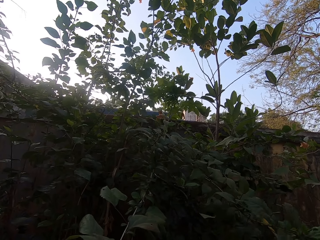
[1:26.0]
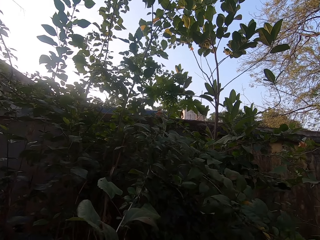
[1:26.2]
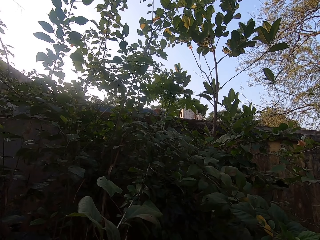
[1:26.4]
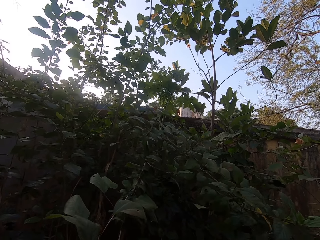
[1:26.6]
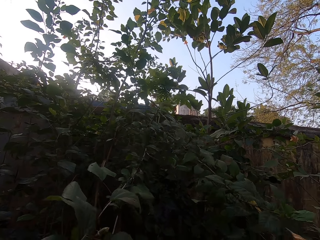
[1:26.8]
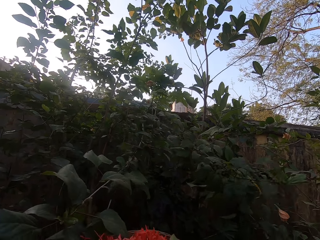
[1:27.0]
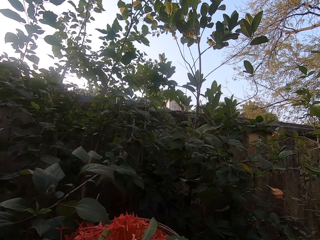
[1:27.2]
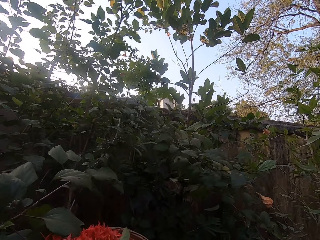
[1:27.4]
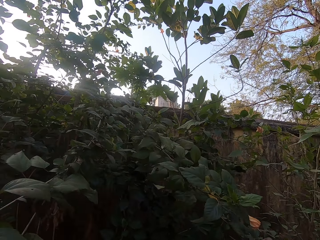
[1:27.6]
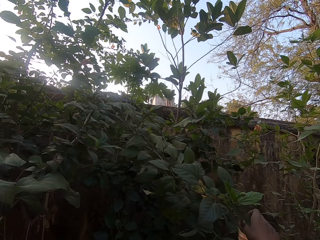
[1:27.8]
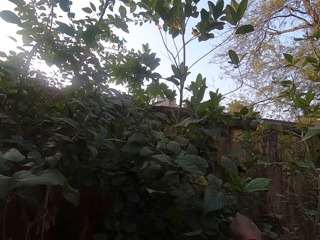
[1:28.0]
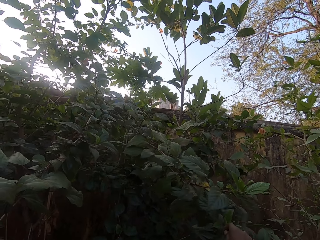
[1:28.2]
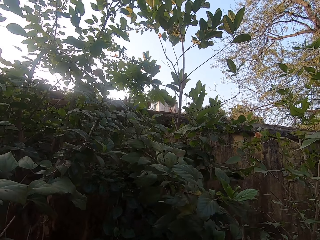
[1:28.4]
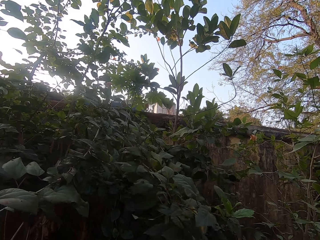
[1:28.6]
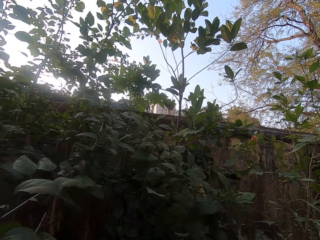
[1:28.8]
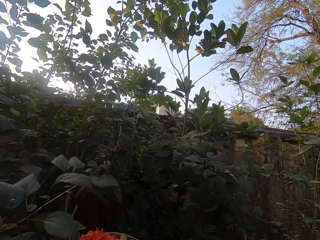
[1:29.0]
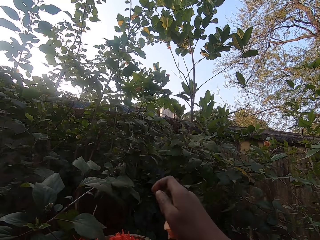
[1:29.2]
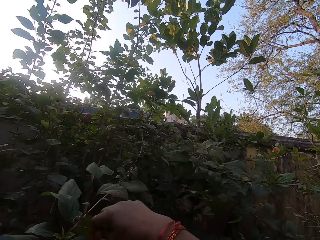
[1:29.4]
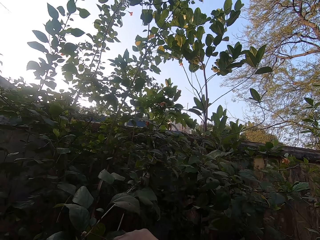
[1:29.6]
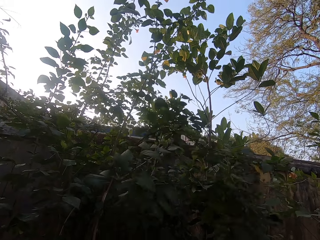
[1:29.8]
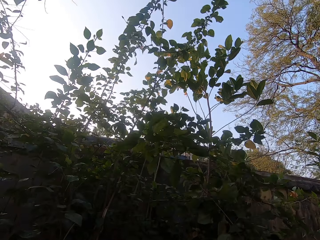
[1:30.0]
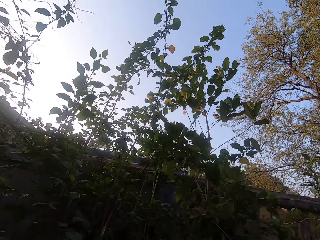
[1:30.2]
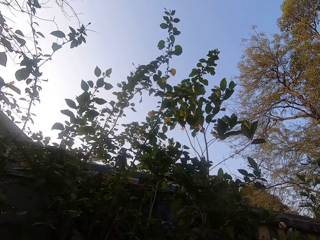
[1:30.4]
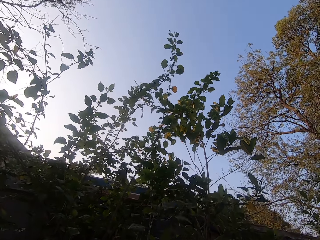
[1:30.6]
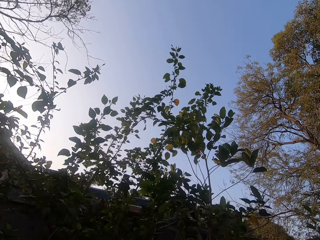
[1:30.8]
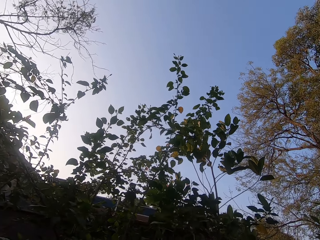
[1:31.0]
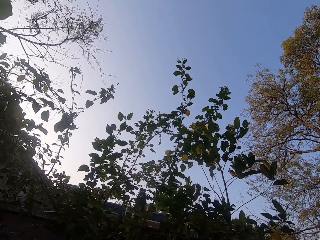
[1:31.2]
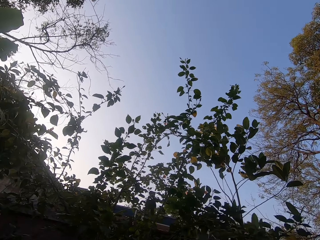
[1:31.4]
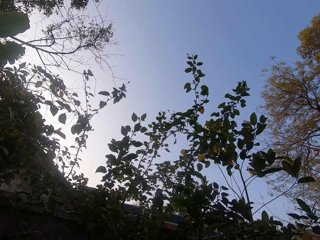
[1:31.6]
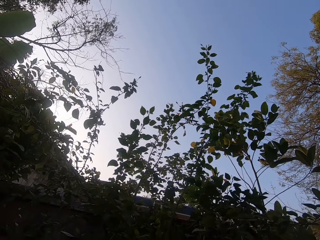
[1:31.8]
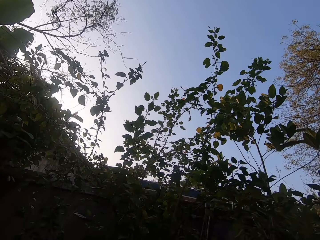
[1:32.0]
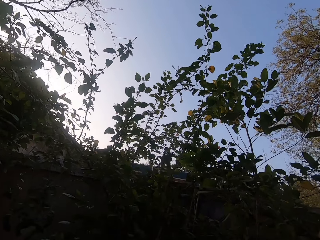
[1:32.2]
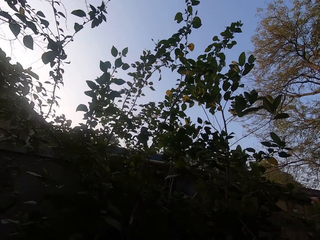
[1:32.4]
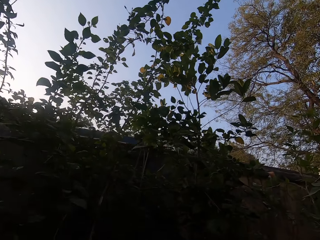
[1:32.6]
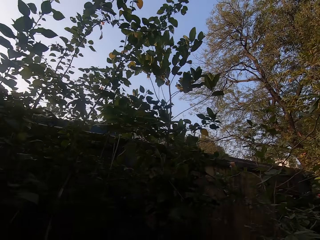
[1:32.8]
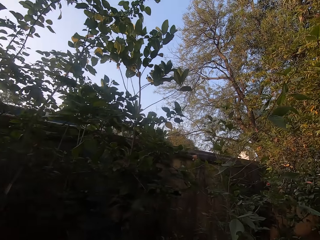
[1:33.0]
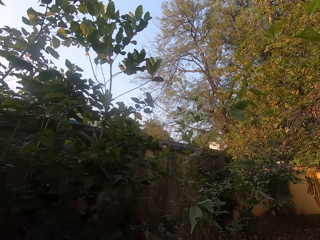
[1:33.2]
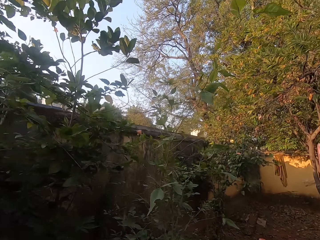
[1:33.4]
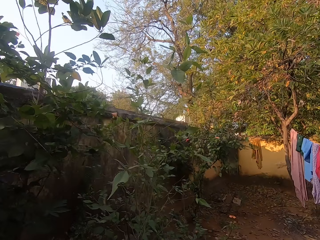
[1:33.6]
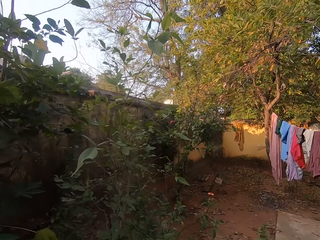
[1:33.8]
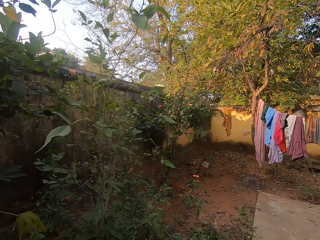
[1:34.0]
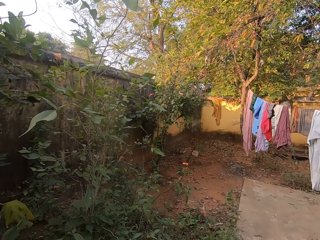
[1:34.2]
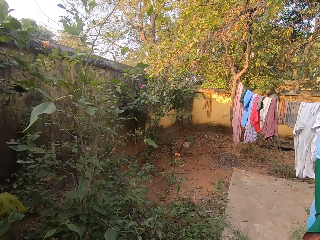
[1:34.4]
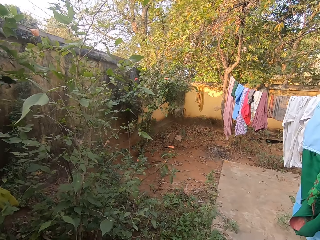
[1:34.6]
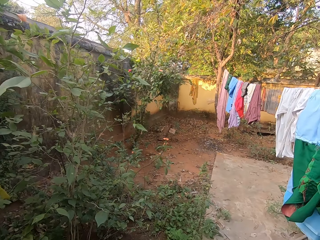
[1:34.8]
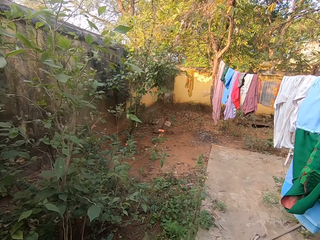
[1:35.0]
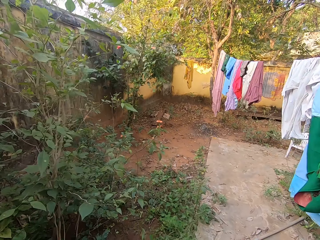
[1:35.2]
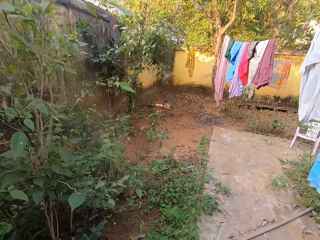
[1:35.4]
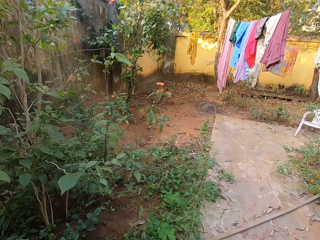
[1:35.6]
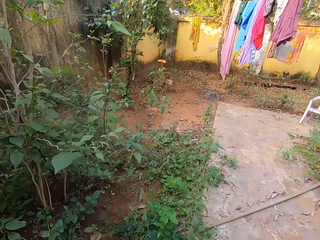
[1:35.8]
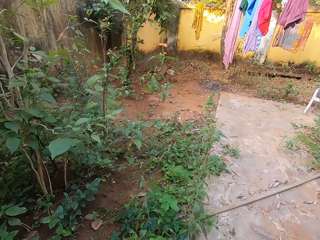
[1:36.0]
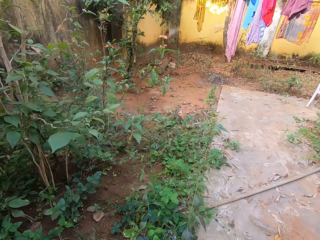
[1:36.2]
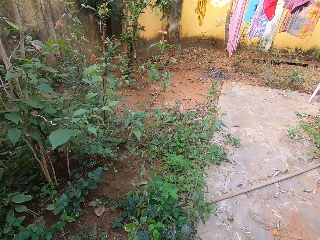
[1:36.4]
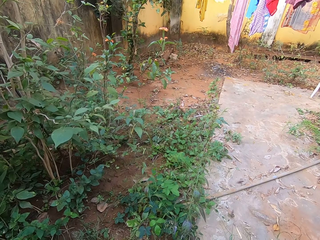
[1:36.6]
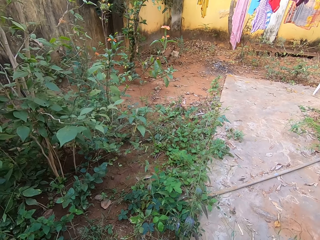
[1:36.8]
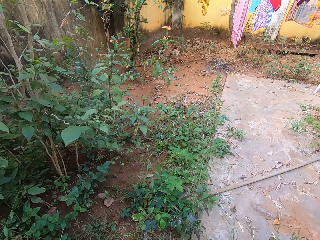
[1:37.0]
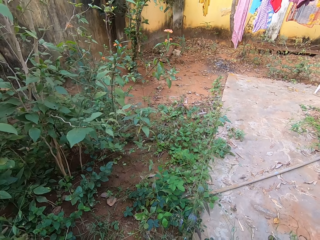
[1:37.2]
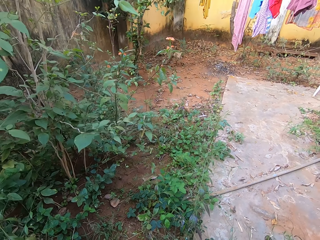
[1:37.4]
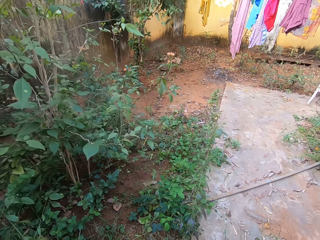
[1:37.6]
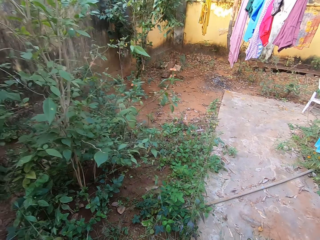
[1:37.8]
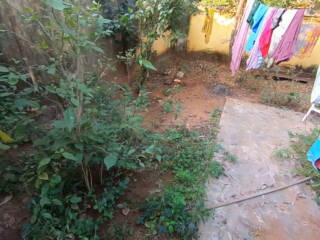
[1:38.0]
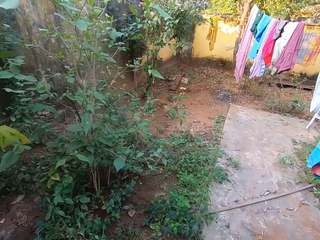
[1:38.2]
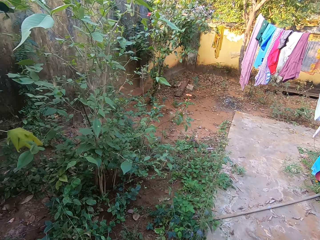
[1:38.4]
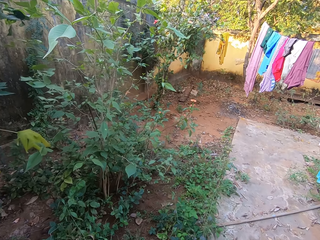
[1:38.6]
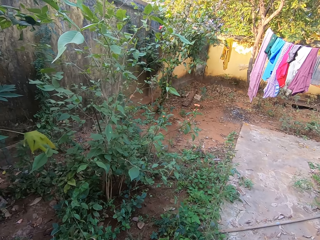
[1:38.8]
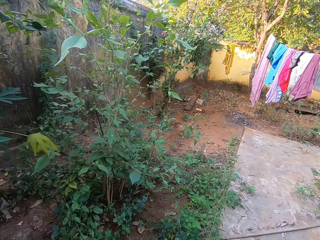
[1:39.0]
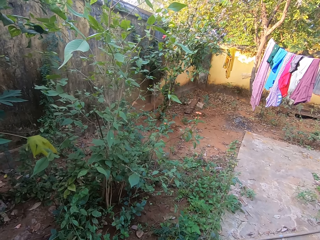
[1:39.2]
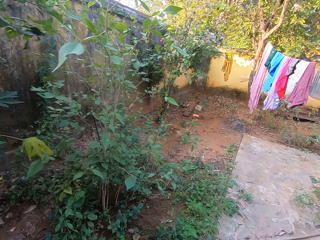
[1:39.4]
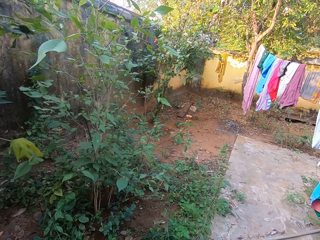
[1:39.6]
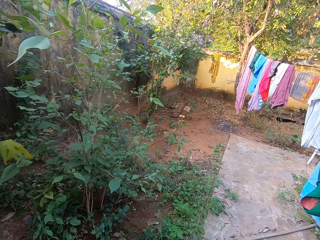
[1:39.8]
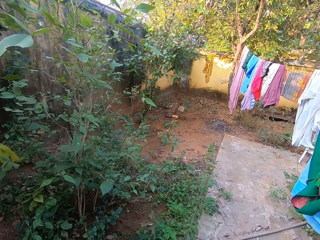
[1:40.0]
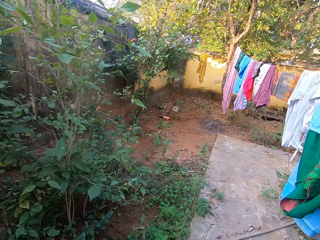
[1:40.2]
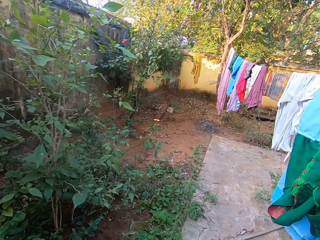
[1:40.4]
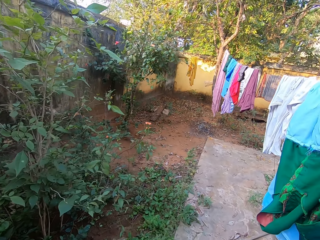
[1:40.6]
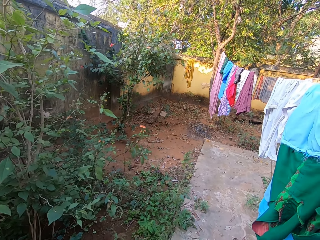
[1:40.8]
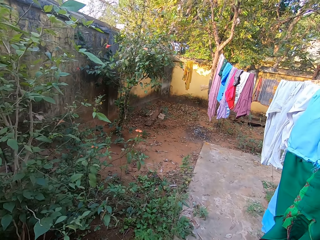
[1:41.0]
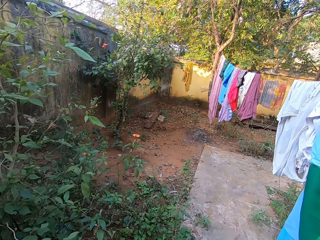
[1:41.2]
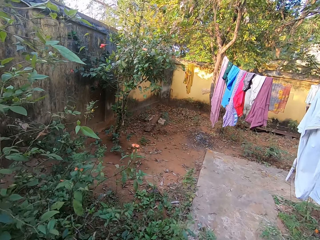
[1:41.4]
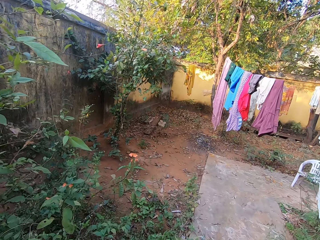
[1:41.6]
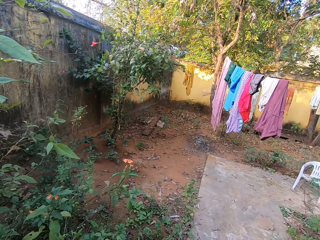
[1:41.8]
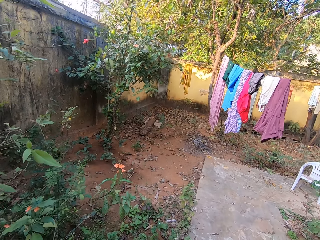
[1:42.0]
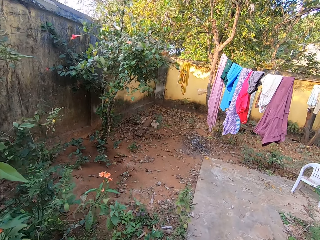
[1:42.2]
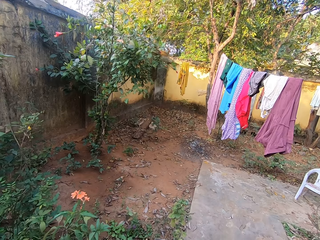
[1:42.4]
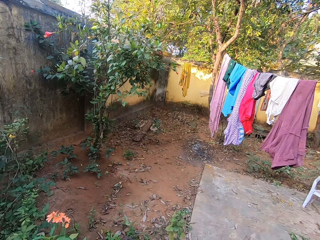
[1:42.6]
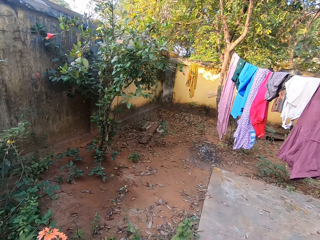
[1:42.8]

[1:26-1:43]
The camera wearer looks around. They walk around the compound. They look around. They walk around.

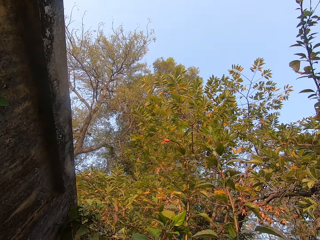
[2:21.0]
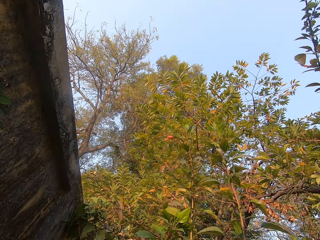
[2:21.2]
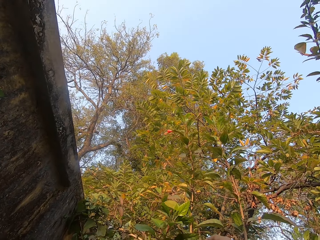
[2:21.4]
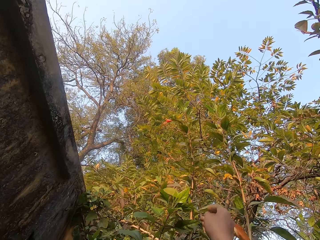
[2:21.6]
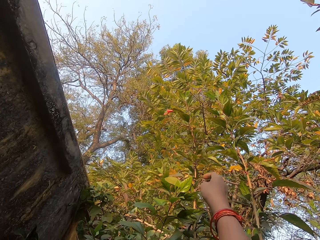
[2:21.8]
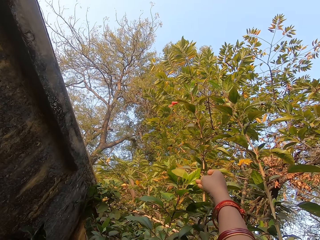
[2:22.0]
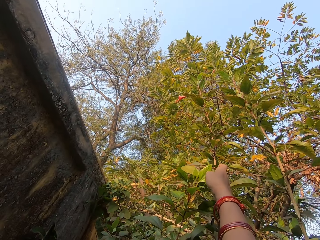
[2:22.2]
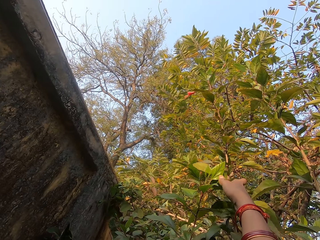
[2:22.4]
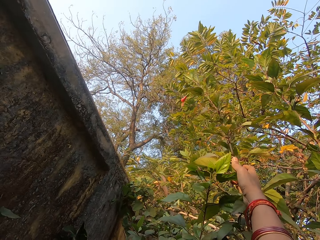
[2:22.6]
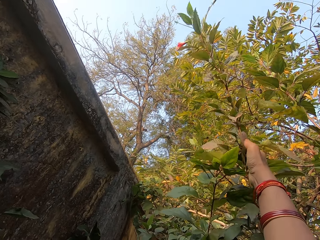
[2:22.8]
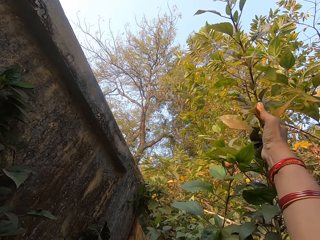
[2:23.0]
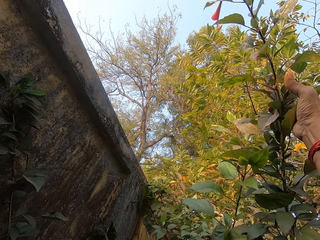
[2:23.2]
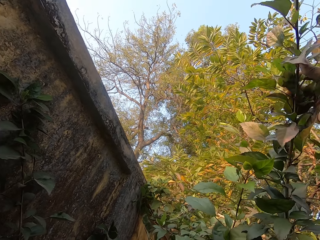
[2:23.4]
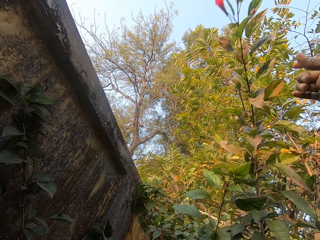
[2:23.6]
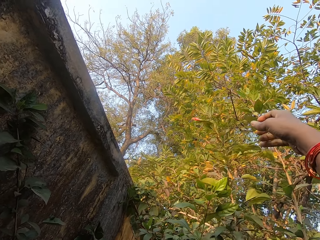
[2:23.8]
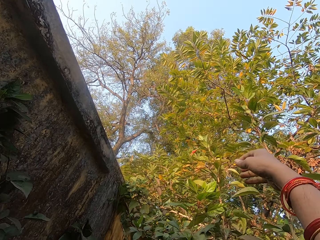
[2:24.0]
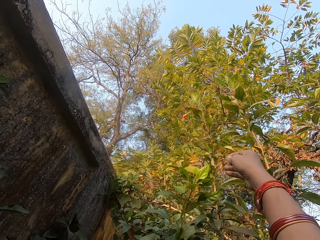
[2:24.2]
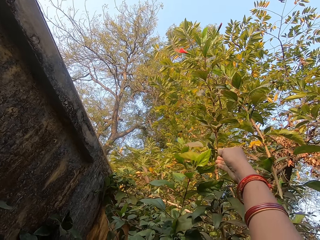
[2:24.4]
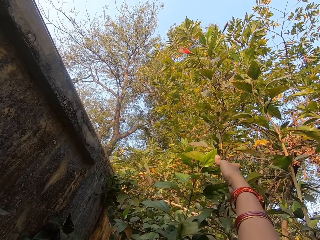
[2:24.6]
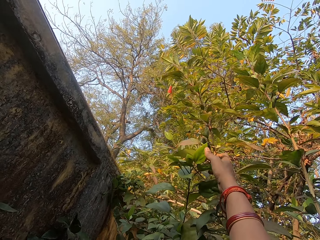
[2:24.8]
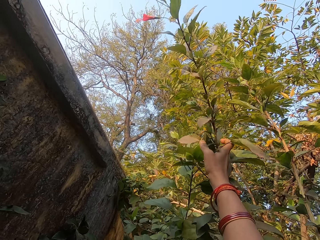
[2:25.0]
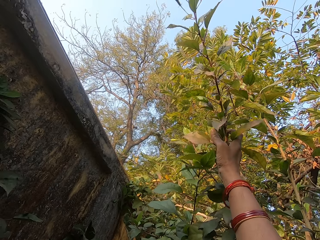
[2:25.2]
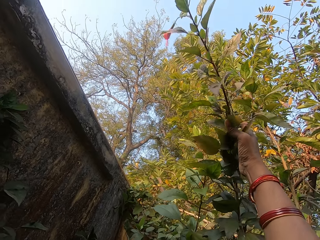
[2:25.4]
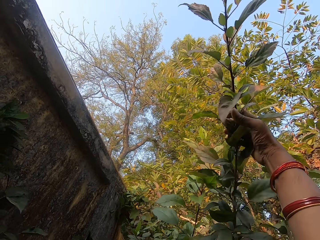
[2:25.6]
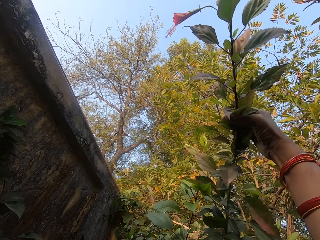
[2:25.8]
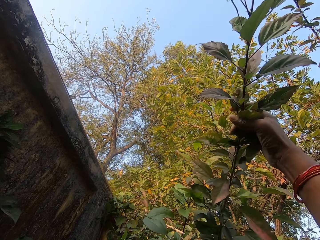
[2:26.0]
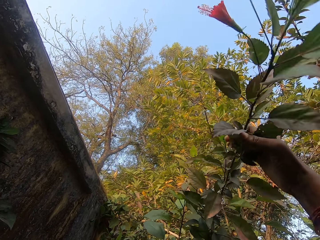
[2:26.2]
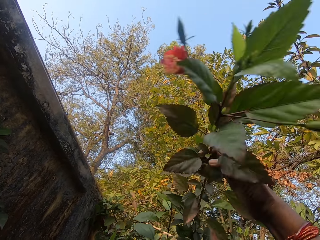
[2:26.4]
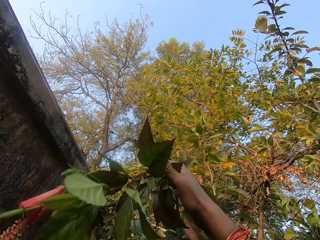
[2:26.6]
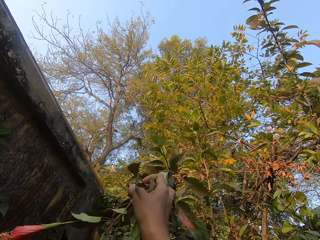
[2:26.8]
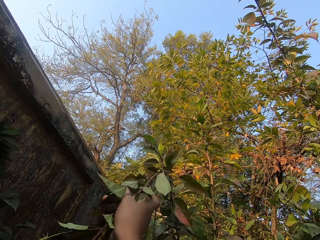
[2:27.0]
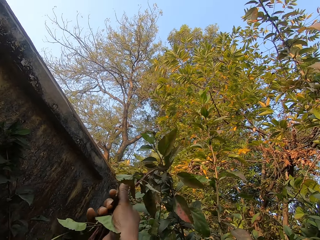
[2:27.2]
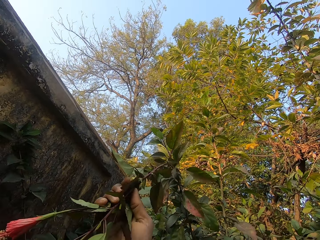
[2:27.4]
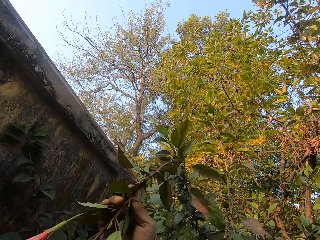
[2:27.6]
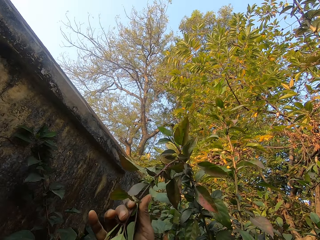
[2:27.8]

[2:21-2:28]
The camera wearer looks around. They raise a hand. They pull a branch. They hold the branch on the tree. They remove their hand from the branch. They touch the tree branch. They bend the tree branch. They pluck a flower.
